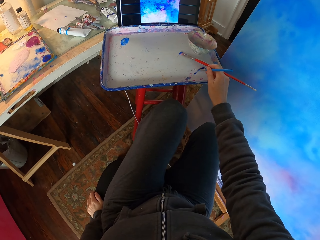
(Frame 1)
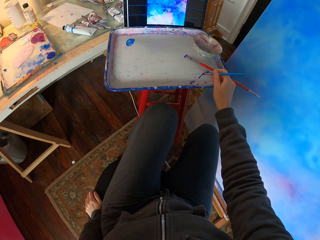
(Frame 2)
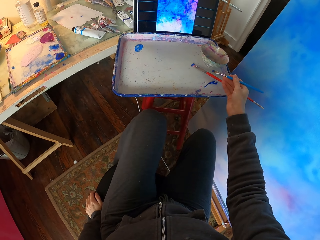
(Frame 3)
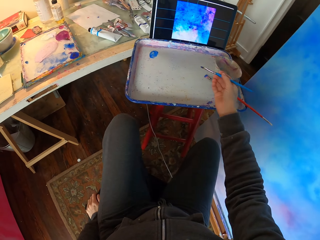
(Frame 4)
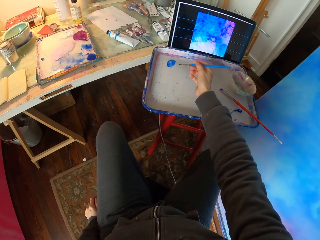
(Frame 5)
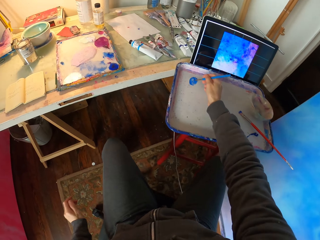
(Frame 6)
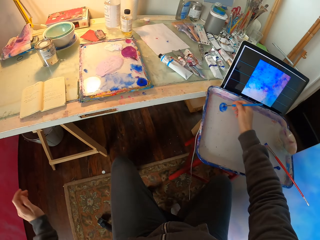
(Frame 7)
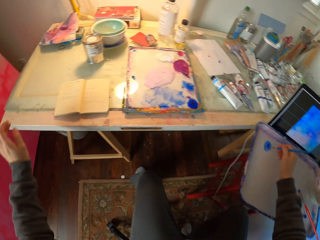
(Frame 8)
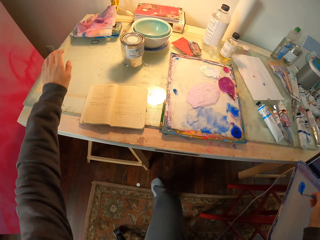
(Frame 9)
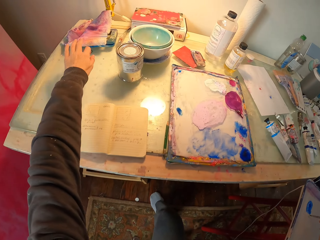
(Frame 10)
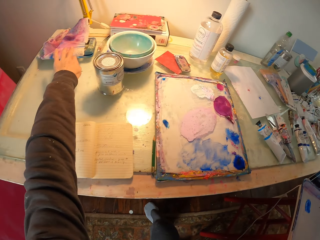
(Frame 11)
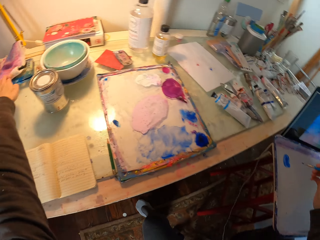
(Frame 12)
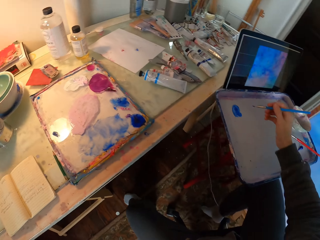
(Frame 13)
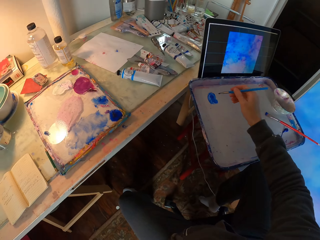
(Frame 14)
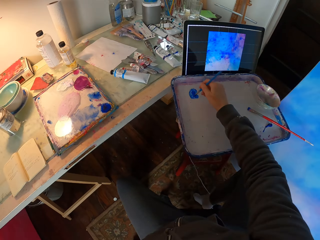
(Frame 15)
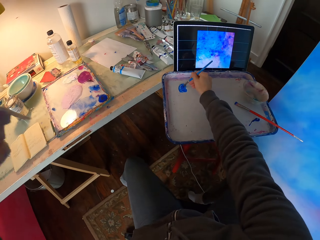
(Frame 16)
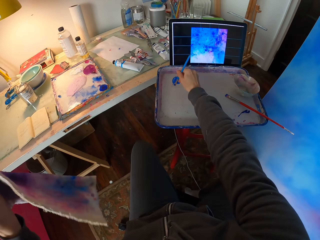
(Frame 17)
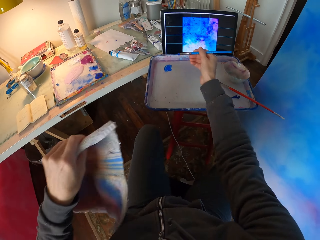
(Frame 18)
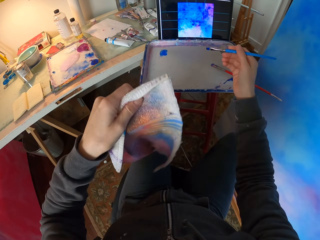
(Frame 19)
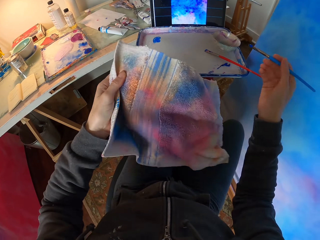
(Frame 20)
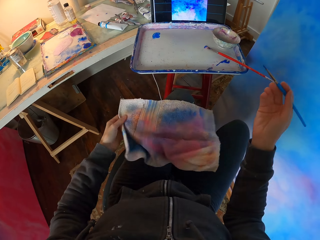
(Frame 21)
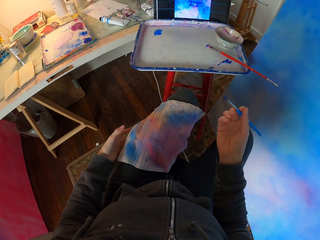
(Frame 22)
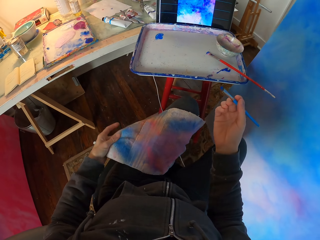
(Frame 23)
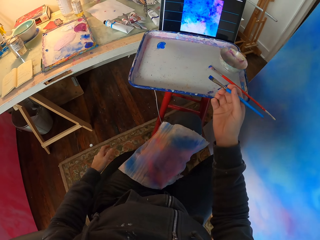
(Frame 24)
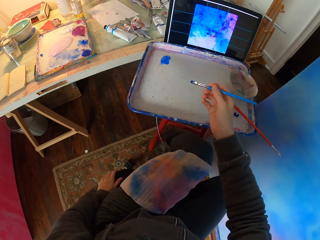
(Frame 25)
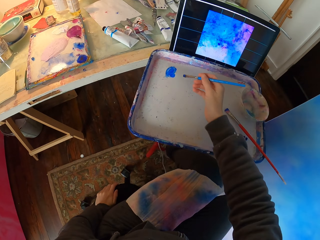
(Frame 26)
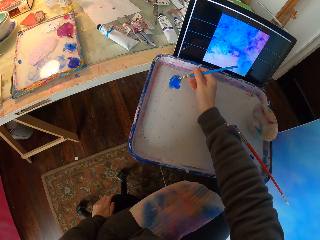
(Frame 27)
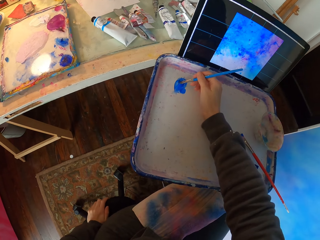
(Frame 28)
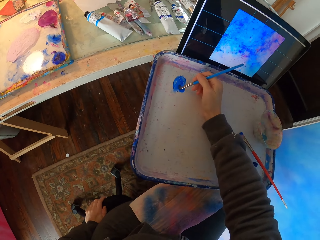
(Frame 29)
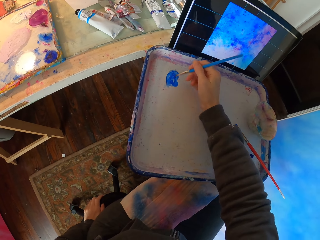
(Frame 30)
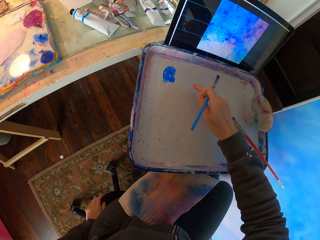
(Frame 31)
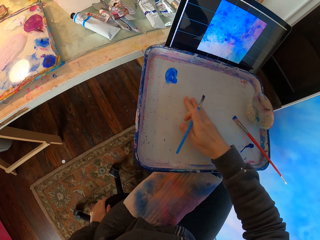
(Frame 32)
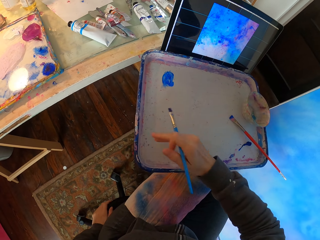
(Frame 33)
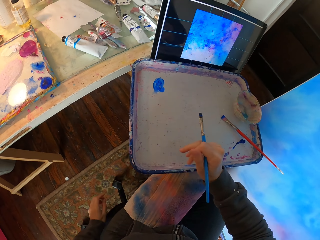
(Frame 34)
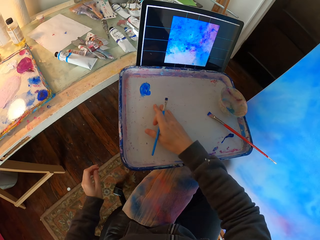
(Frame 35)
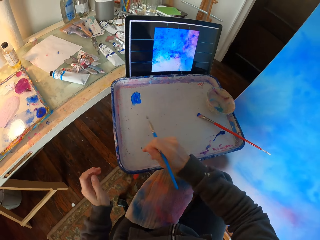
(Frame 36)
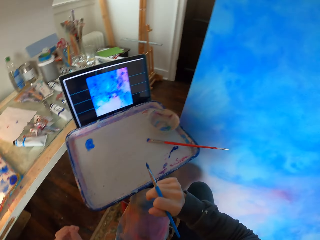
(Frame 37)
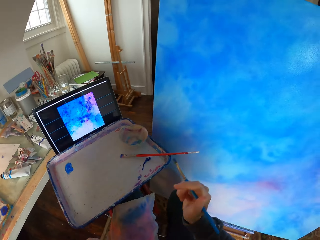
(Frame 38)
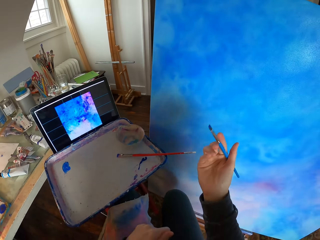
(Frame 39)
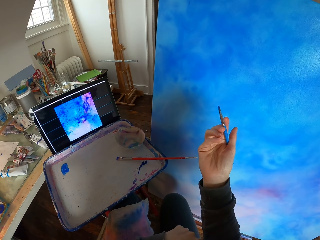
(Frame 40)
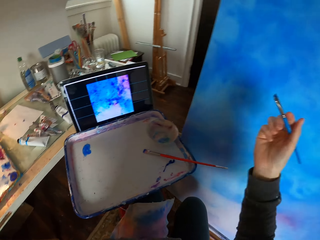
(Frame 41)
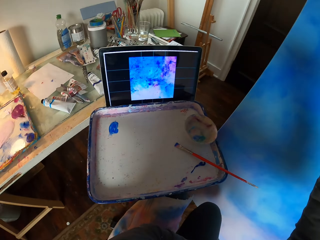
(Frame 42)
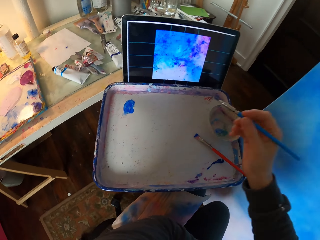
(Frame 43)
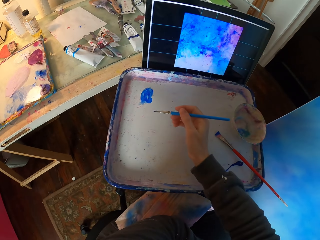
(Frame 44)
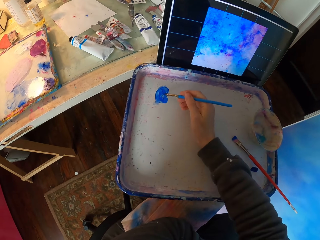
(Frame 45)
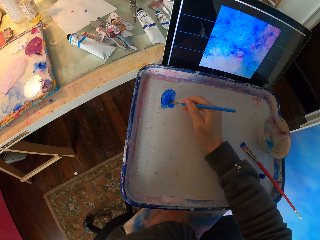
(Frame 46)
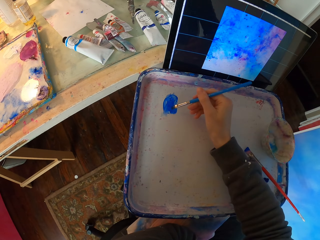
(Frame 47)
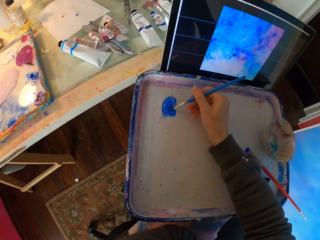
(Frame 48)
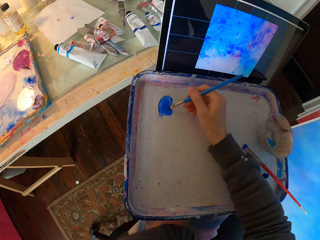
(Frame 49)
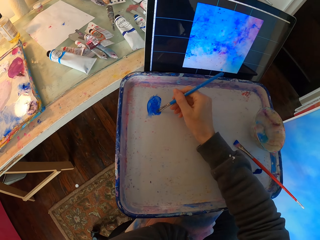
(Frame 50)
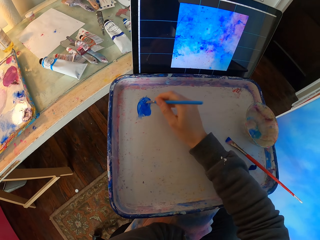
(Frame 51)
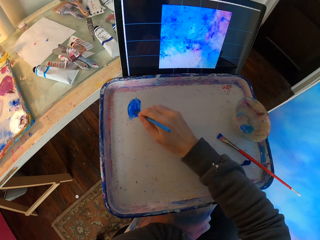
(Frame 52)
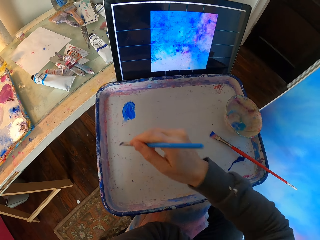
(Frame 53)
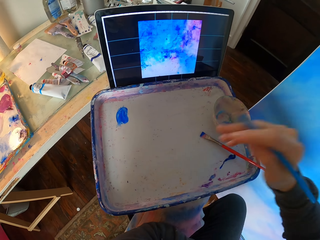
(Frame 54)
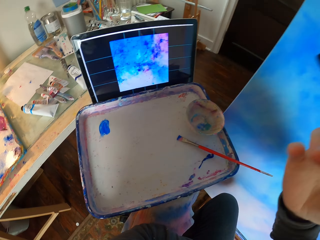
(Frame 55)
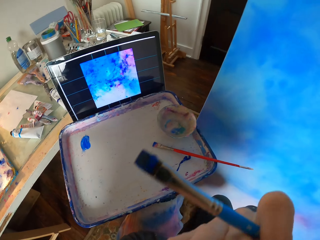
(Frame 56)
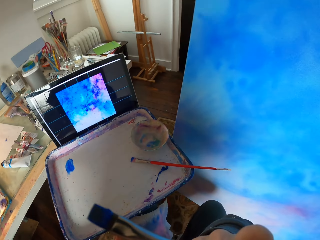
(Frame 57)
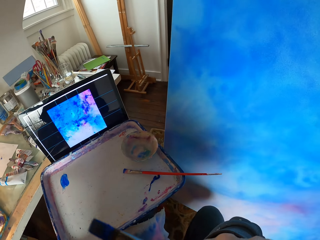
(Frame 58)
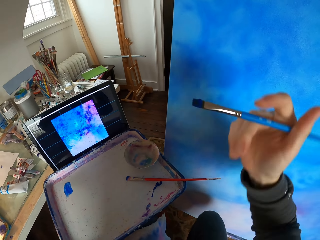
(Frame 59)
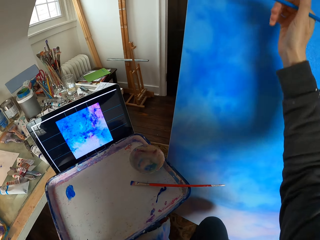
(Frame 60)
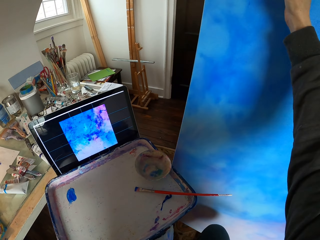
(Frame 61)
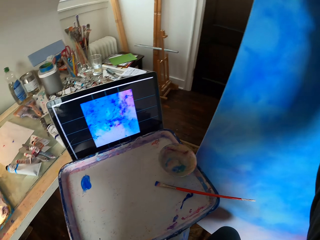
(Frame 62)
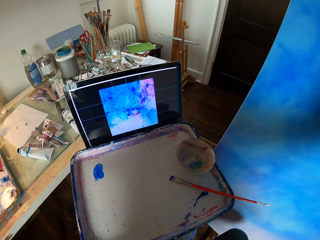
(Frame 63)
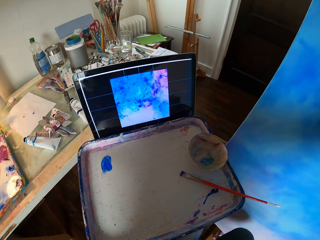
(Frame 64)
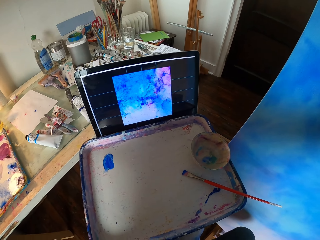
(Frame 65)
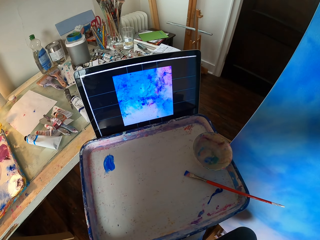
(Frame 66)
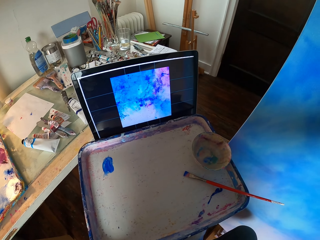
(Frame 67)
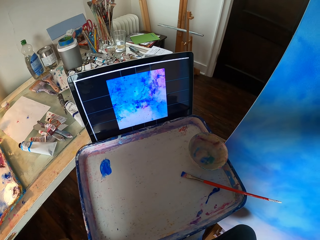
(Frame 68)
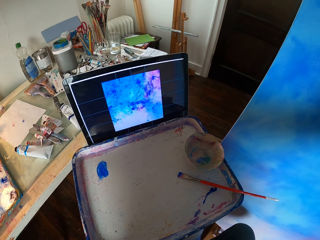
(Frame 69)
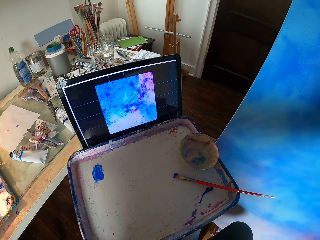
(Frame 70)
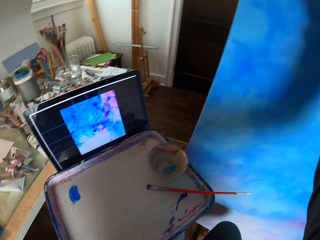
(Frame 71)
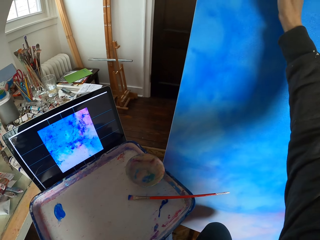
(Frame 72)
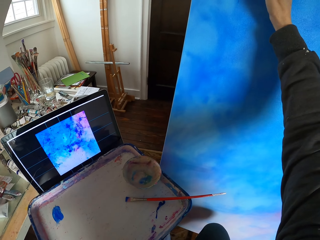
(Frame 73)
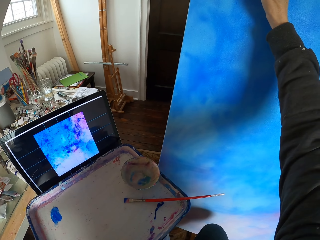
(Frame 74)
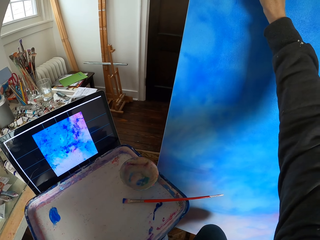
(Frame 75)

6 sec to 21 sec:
The camera wearer mixes the paints. He picks up a piece of towel. He places the towel on his knees. He dips the painting stick in a paint. He paints the wall.

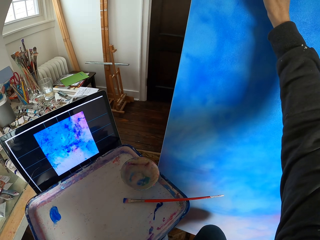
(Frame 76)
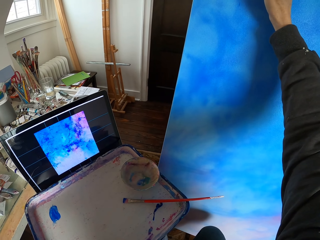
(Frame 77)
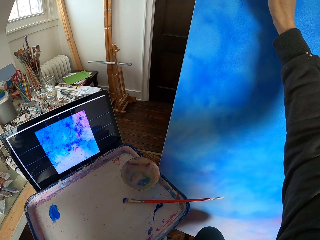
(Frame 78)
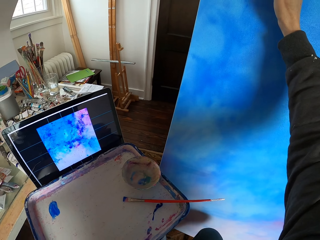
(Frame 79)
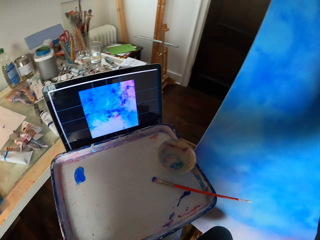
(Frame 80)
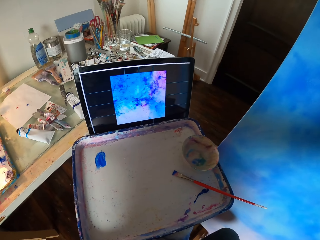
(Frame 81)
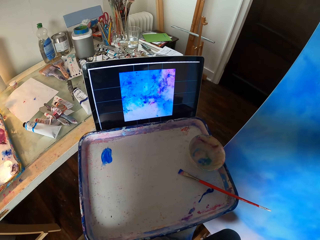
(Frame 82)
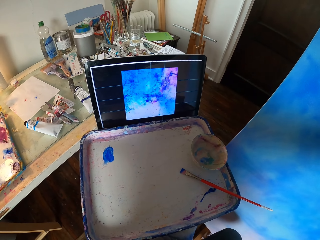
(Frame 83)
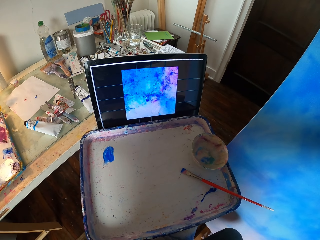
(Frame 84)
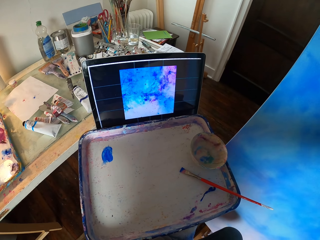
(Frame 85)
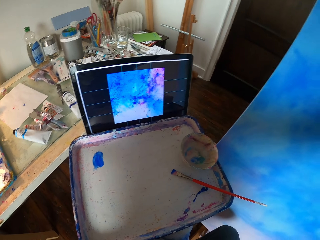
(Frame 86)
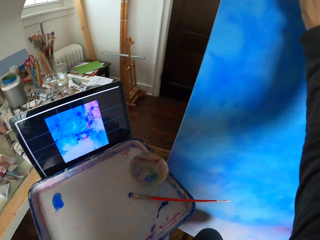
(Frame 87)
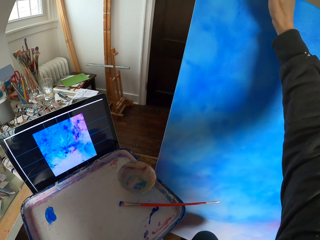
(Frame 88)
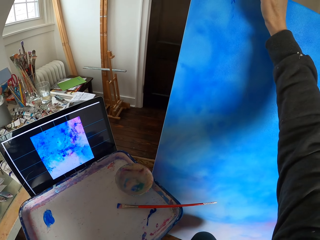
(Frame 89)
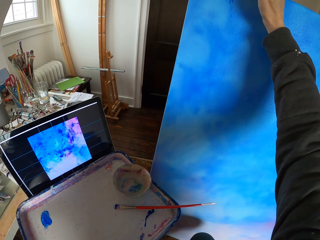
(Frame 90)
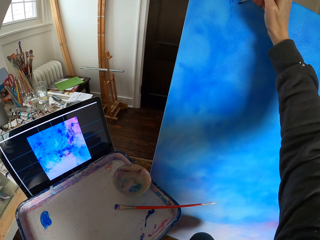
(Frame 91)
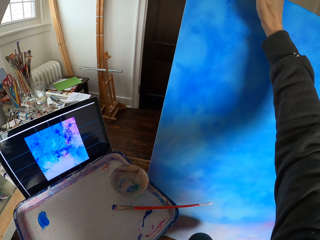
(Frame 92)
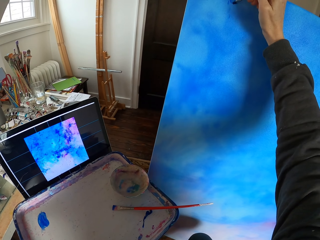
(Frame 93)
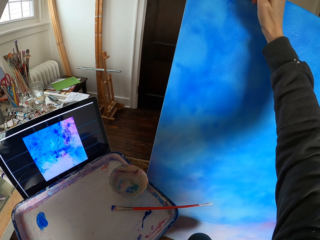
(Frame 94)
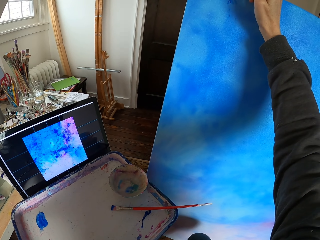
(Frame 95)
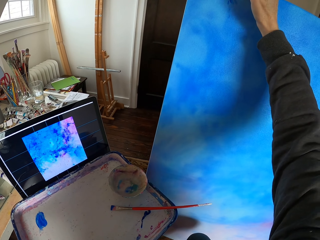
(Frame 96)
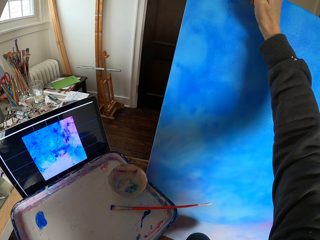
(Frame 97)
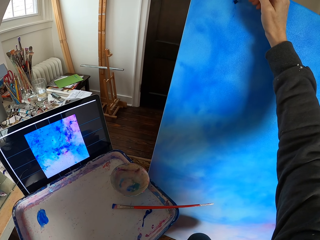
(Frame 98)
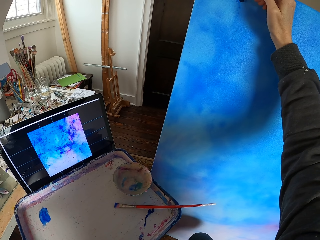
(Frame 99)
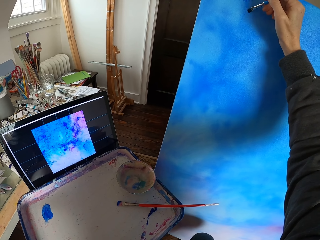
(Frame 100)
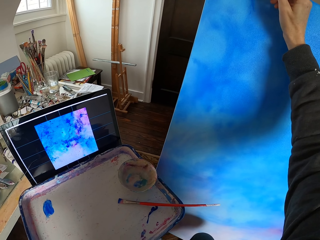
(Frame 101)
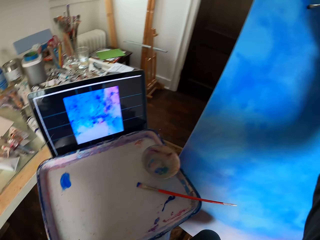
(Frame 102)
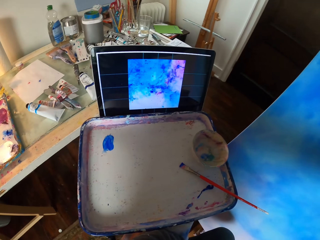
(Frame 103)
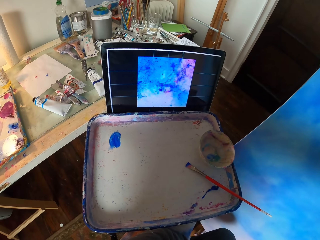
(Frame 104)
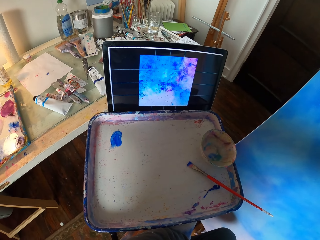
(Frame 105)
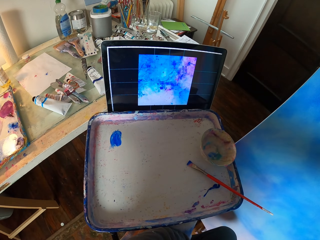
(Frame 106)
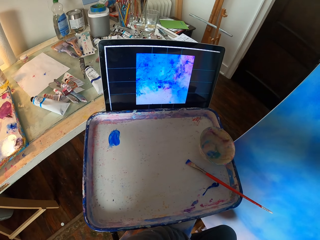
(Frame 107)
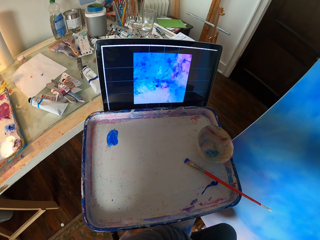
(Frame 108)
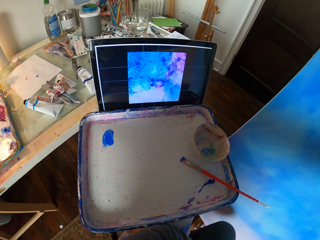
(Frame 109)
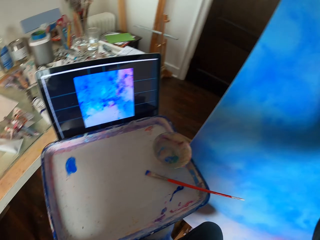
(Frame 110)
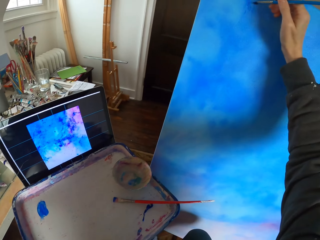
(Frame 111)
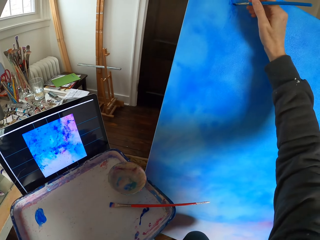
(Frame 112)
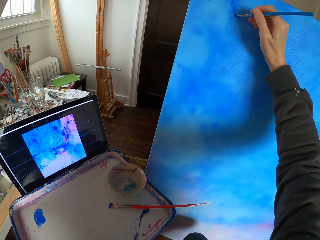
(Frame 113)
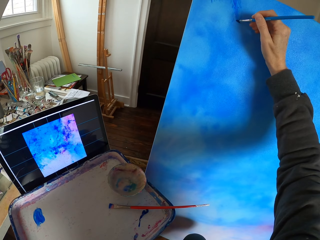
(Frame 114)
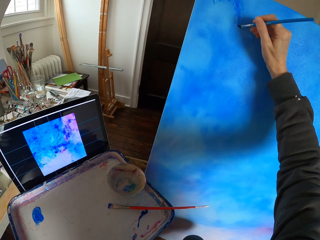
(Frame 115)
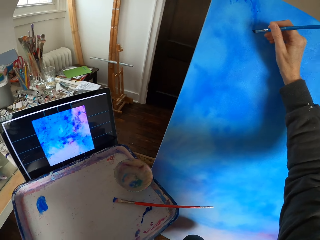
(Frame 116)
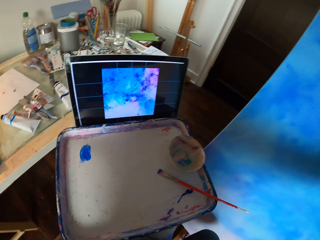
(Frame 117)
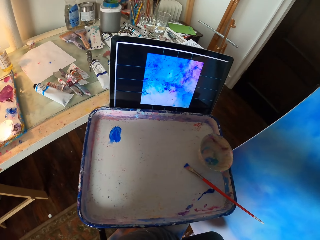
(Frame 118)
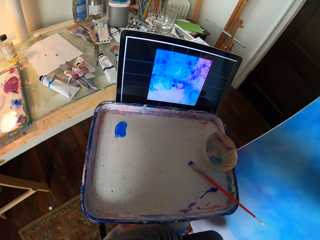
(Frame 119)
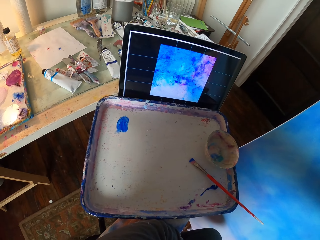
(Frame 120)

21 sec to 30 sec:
The camera wearer paints the canvas.
